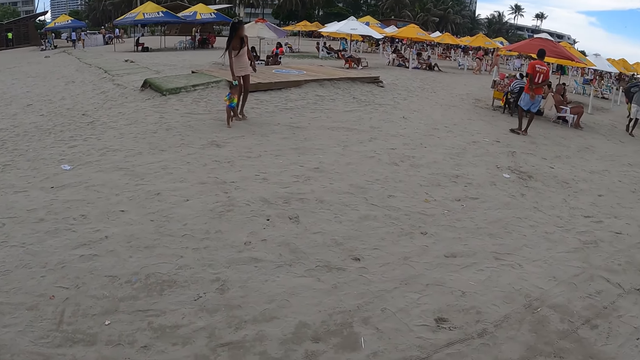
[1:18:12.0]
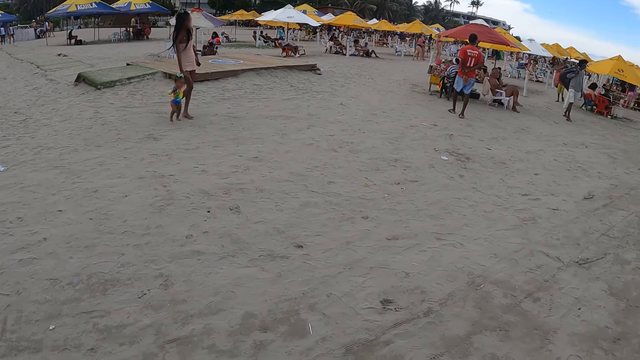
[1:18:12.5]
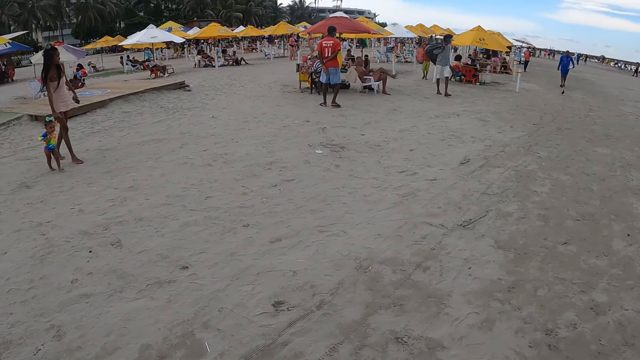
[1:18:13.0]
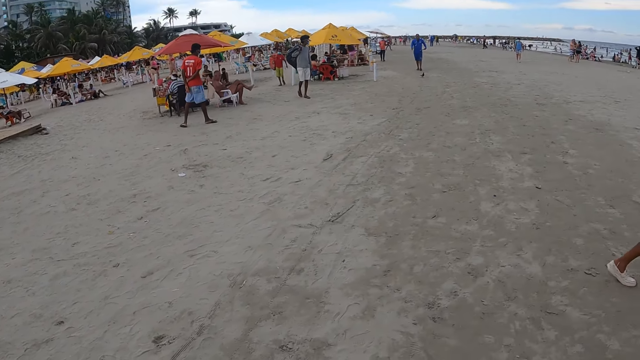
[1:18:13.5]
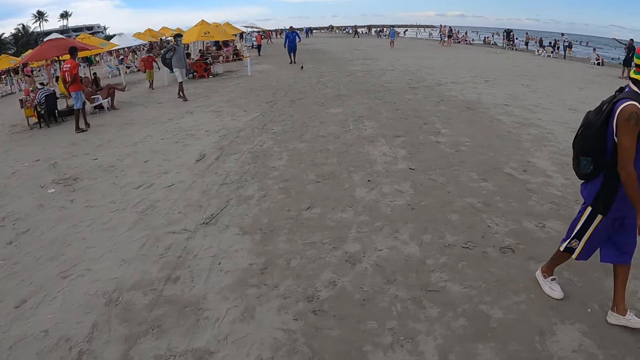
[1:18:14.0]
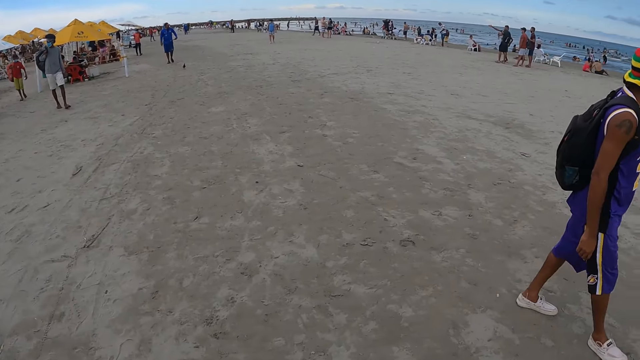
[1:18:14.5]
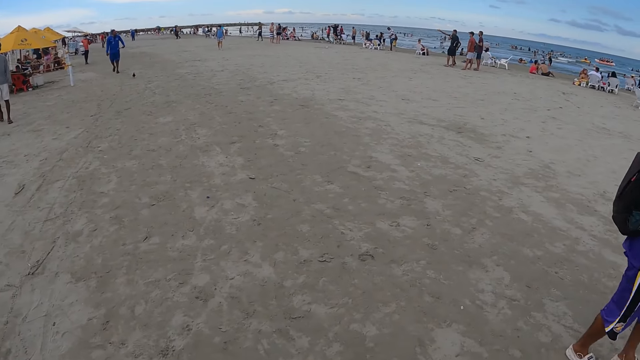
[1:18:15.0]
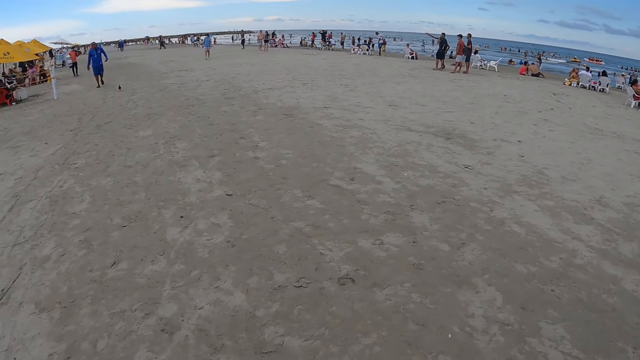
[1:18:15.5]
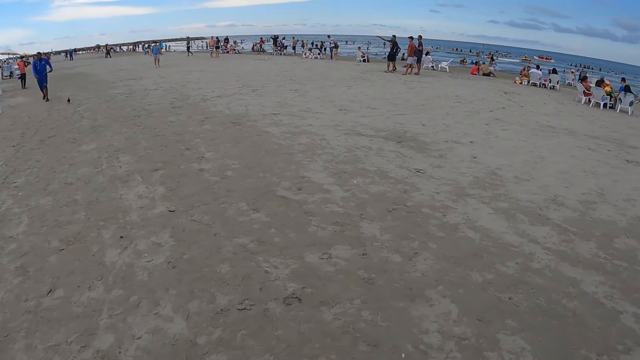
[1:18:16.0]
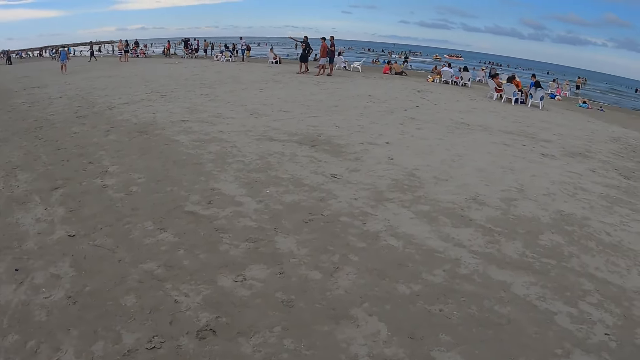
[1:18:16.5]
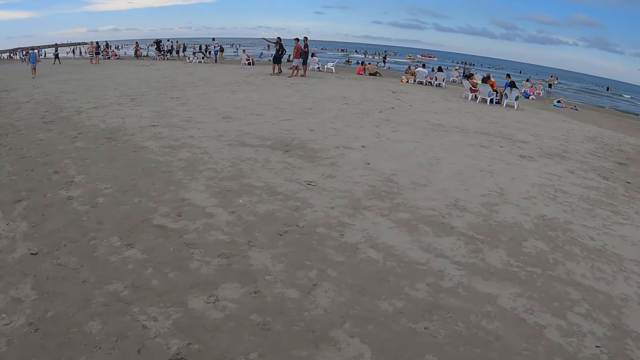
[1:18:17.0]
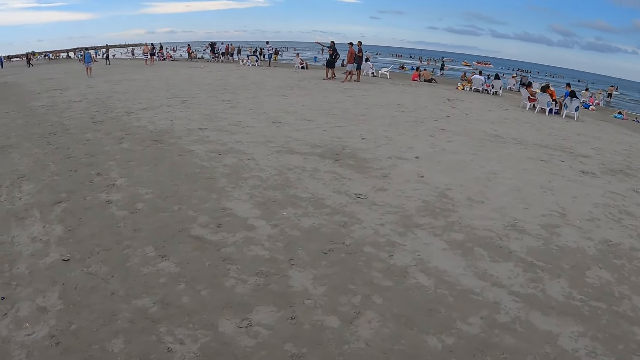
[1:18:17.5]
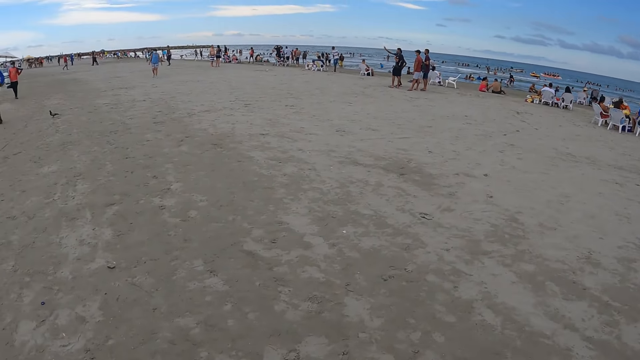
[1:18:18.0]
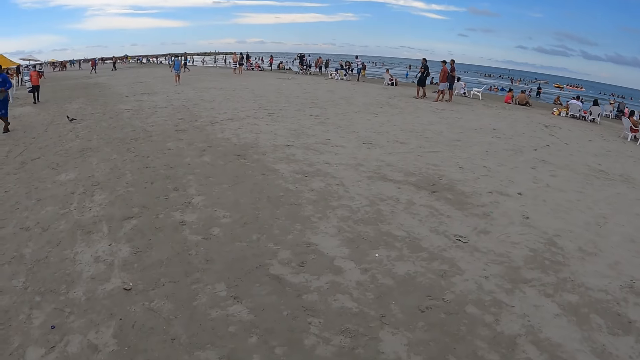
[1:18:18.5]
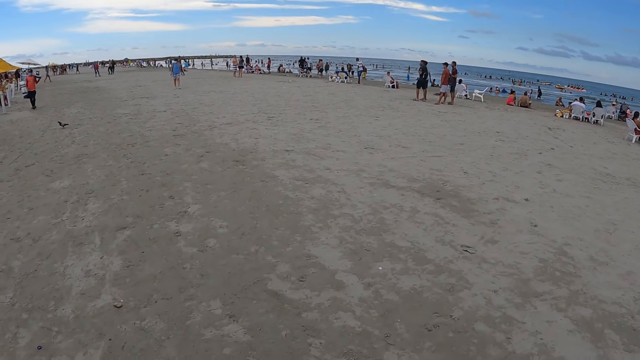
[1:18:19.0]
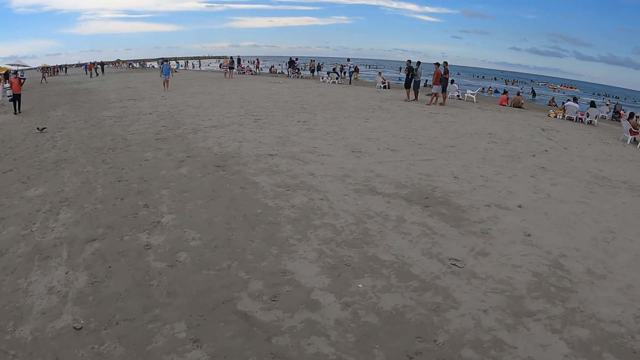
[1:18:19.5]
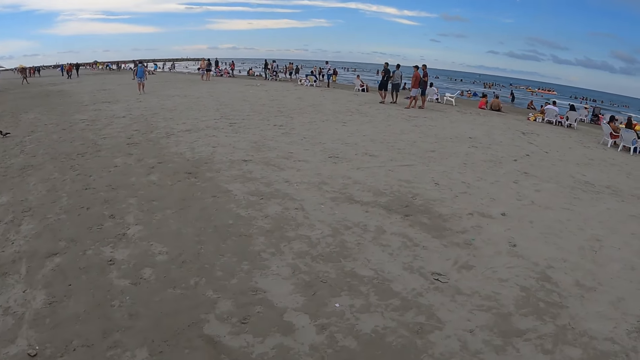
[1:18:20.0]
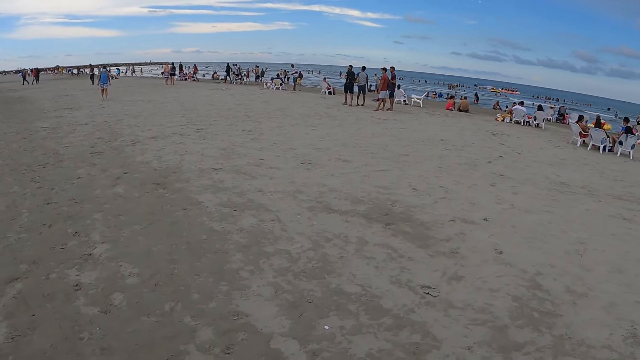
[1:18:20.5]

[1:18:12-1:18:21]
The camera wearer walks on the sand beach.

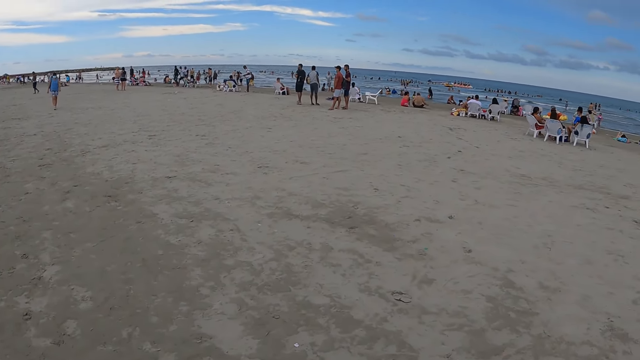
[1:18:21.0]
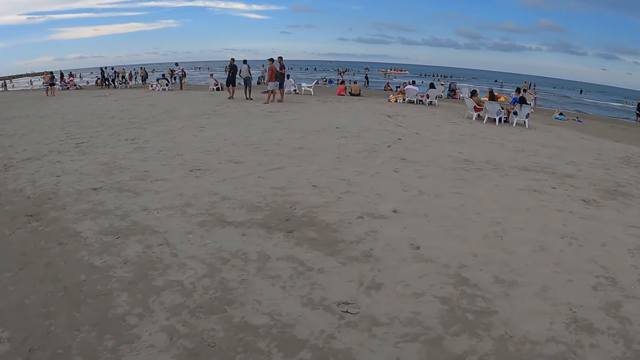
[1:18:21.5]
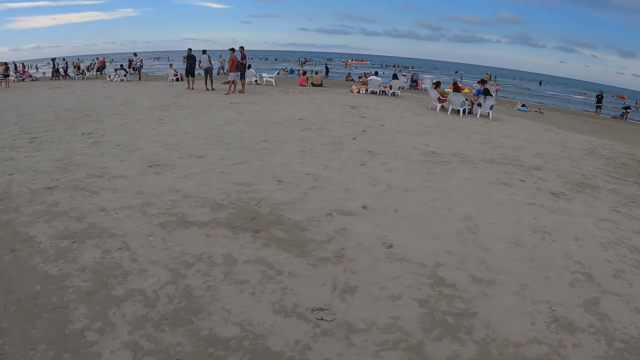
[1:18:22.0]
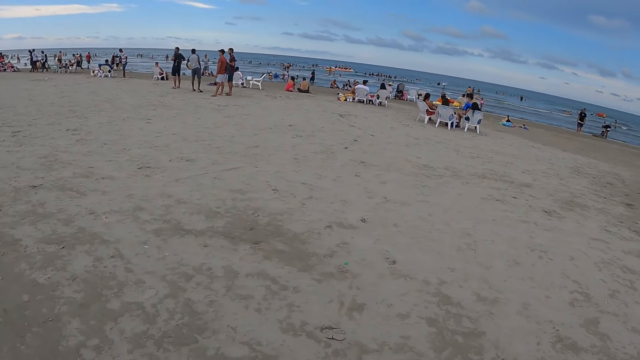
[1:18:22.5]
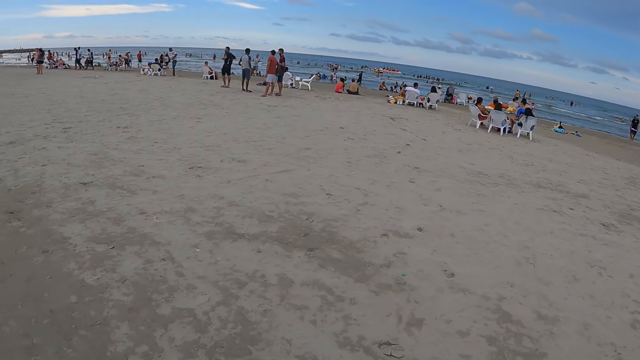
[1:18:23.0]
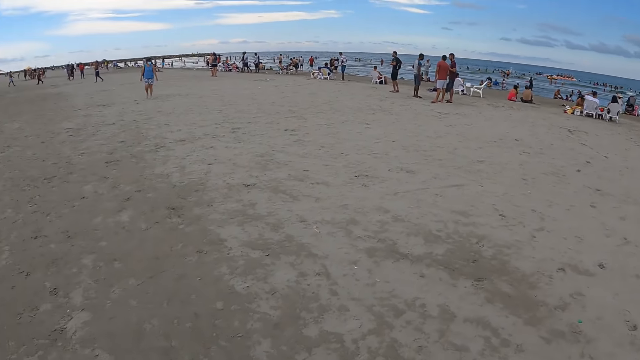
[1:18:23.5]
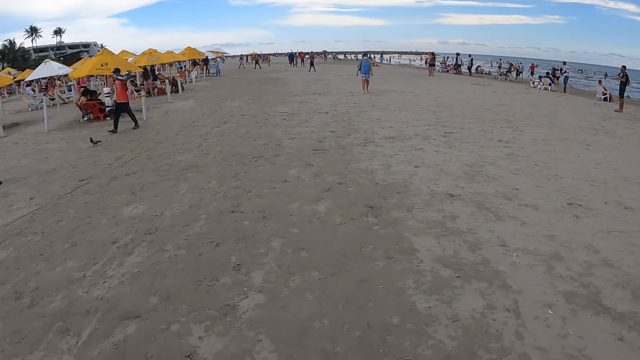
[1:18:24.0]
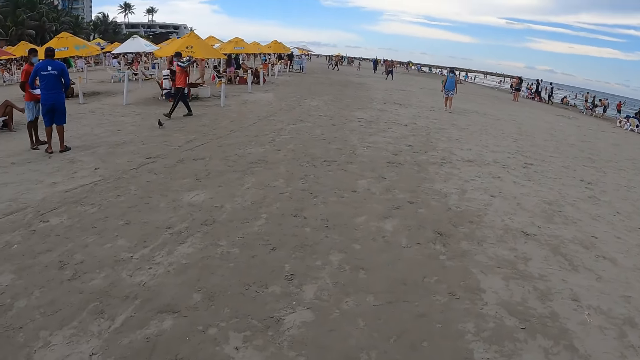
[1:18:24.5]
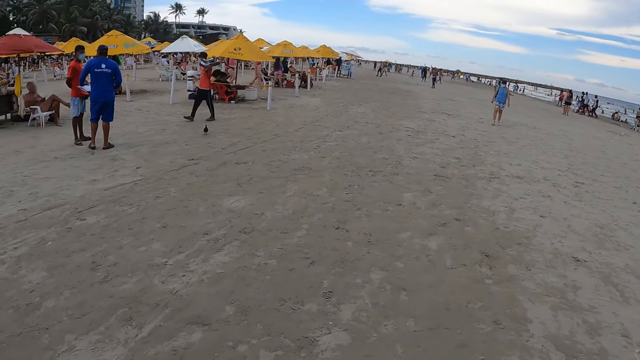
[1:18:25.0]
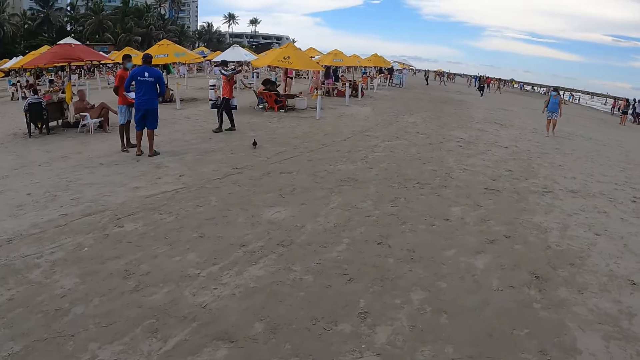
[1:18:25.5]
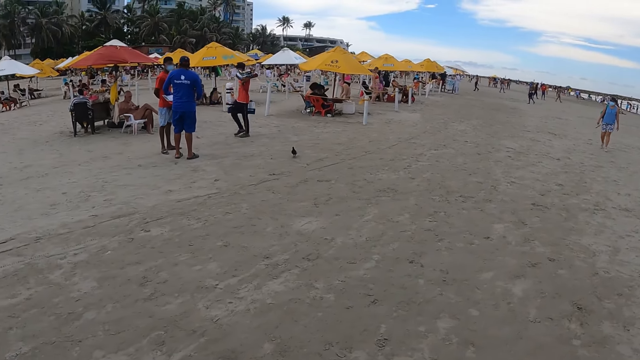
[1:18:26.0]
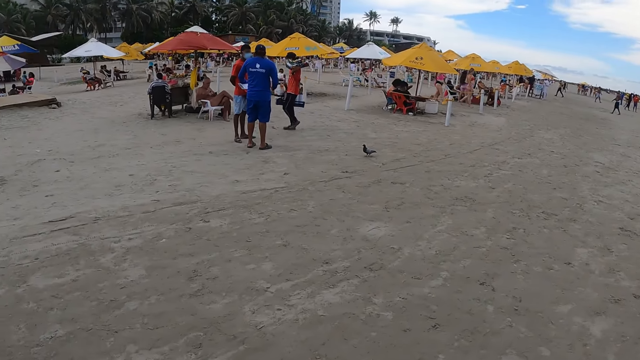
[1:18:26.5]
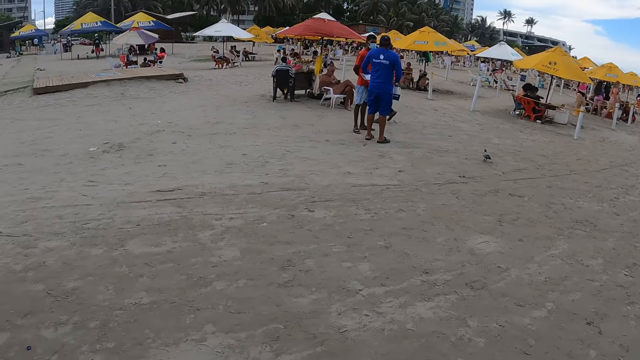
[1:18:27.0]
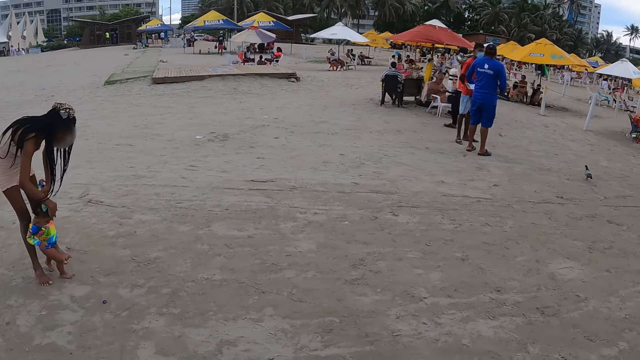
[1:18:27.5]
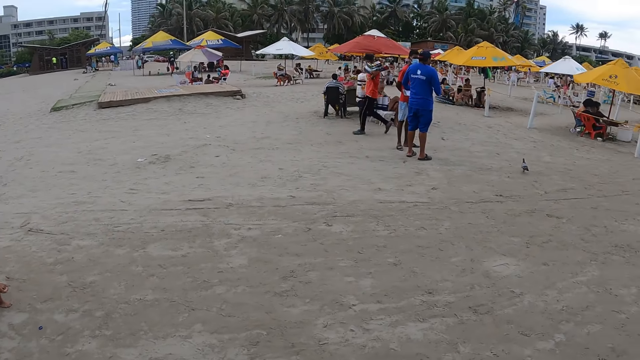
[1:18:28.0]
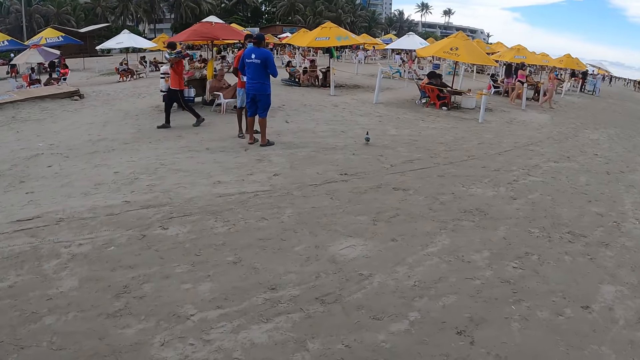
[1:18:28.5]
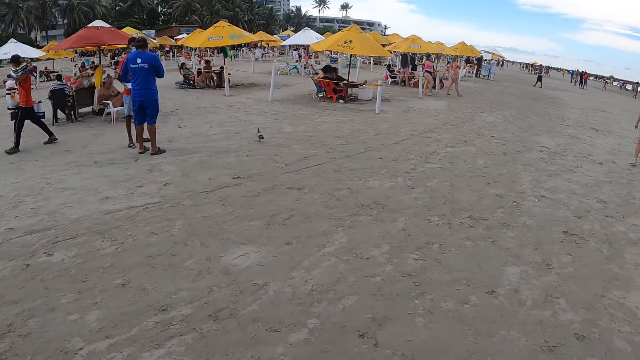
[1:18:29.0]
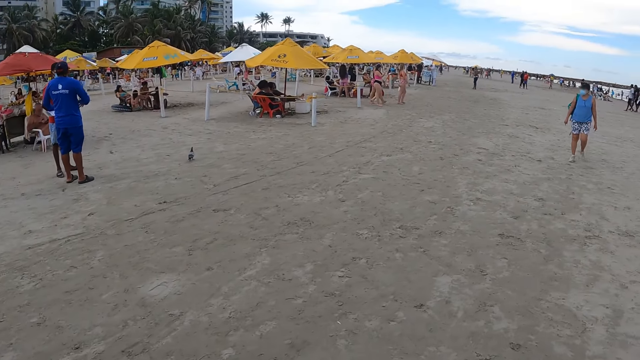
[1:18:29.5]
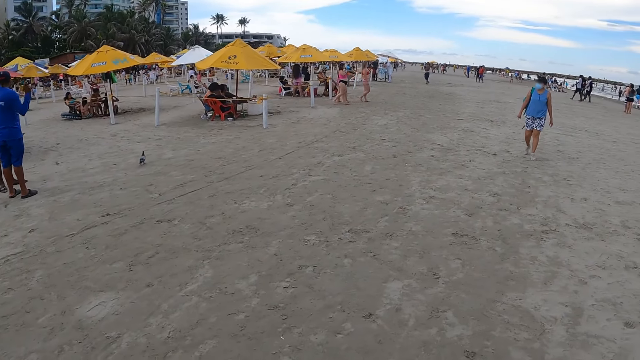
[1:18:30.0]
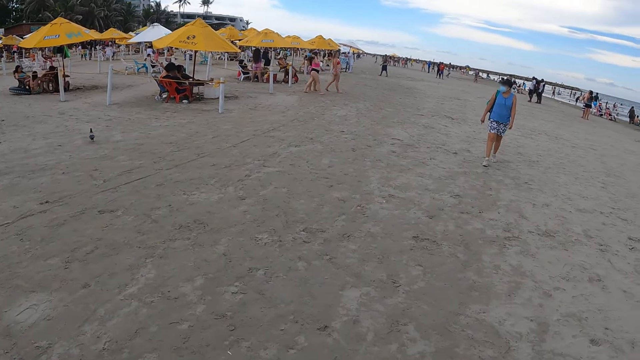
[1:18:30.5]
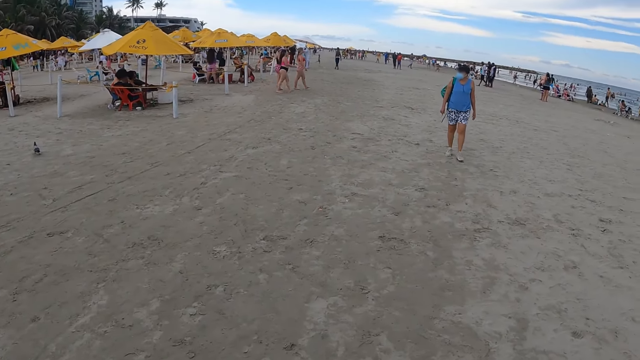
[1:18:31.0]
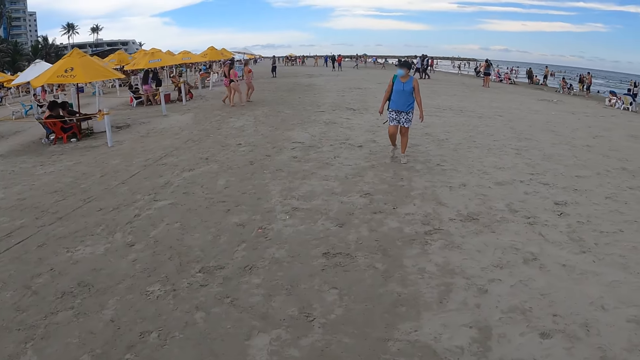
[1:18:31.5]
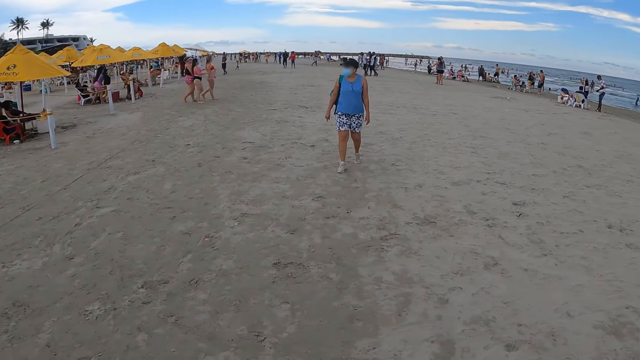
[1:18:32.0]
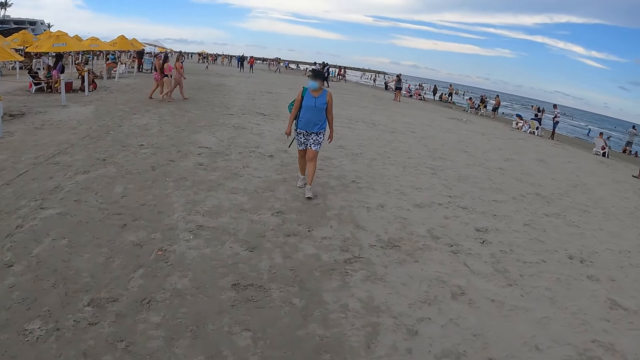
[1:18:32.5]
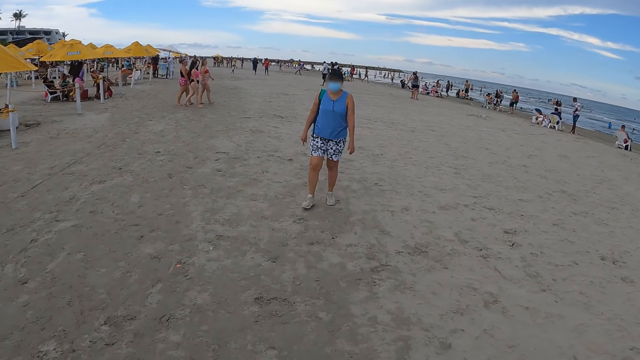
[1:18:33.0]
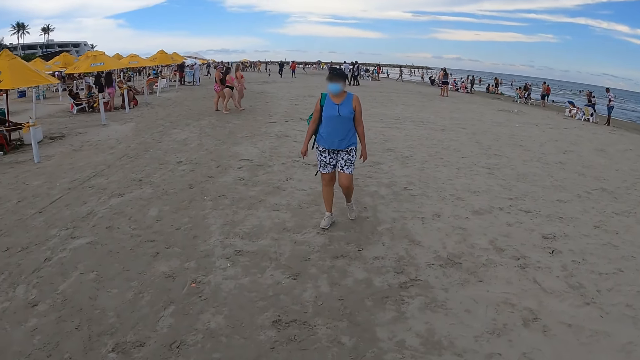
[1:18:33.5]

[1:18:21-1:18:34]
The camera wearer looks around.
